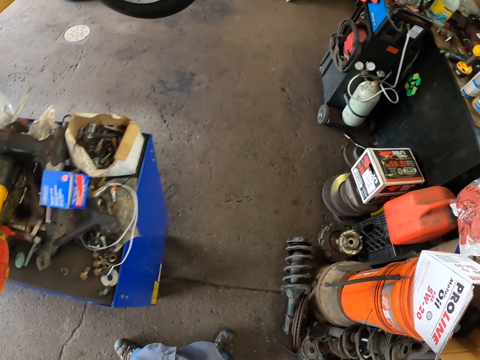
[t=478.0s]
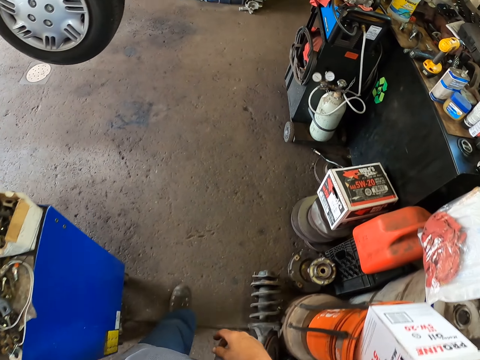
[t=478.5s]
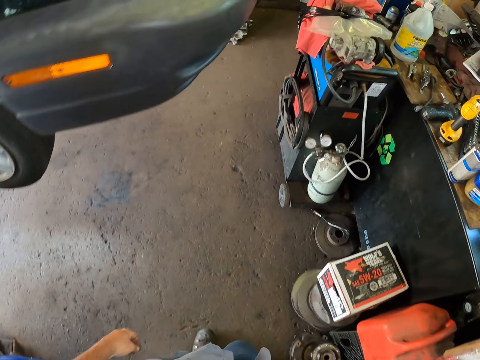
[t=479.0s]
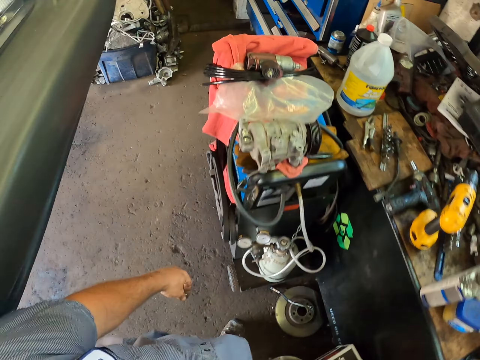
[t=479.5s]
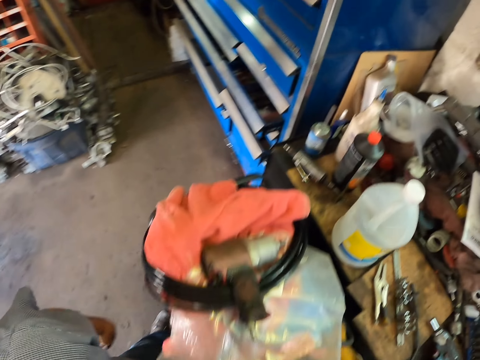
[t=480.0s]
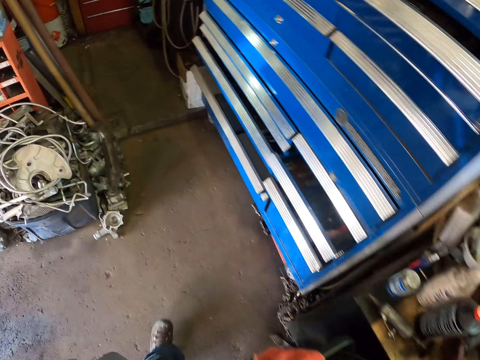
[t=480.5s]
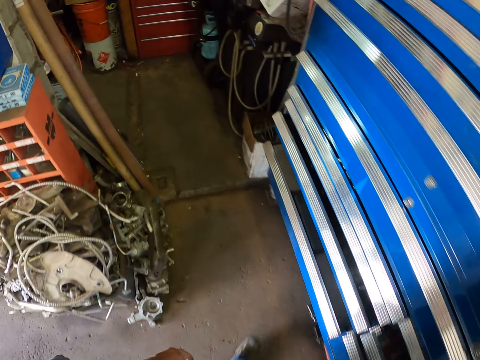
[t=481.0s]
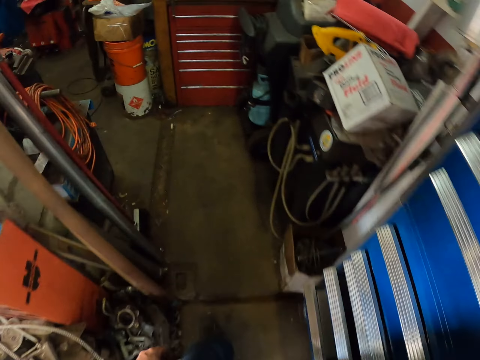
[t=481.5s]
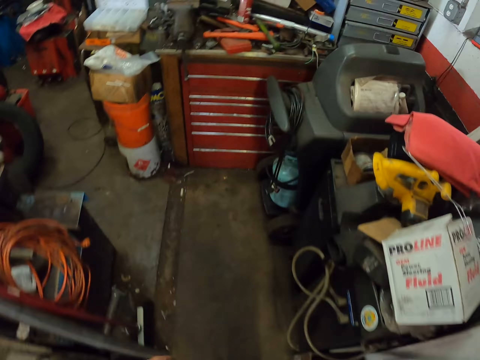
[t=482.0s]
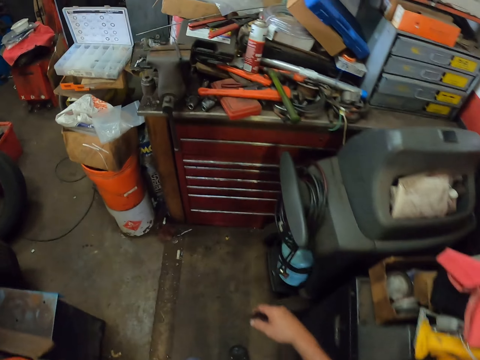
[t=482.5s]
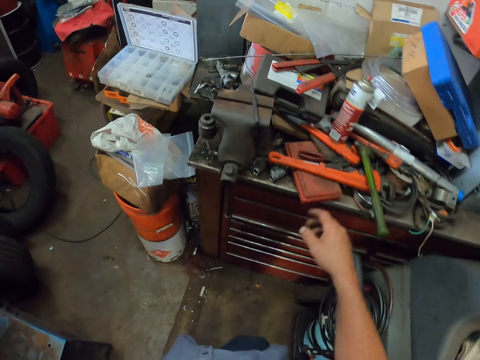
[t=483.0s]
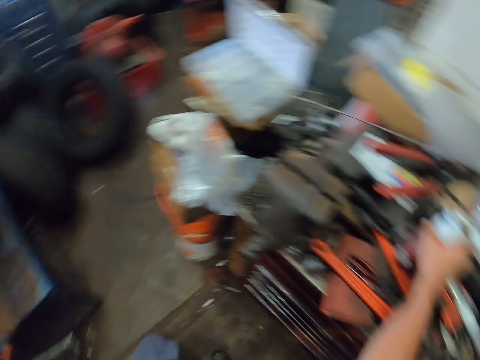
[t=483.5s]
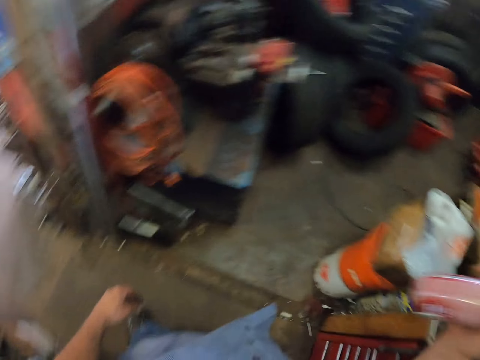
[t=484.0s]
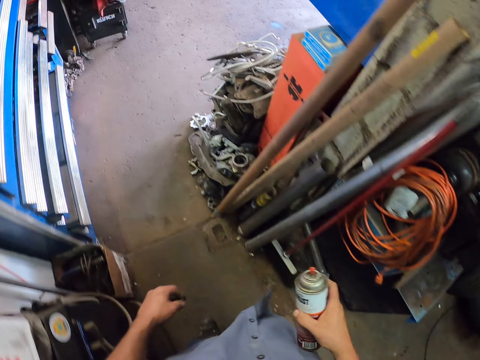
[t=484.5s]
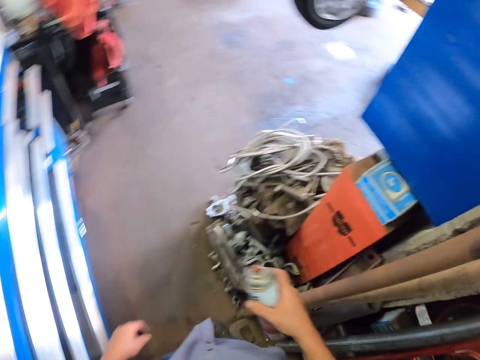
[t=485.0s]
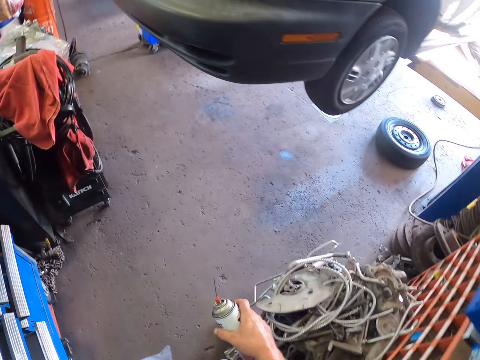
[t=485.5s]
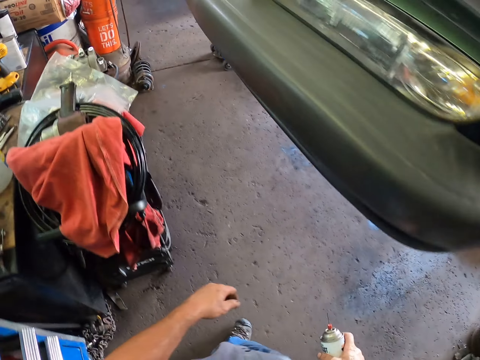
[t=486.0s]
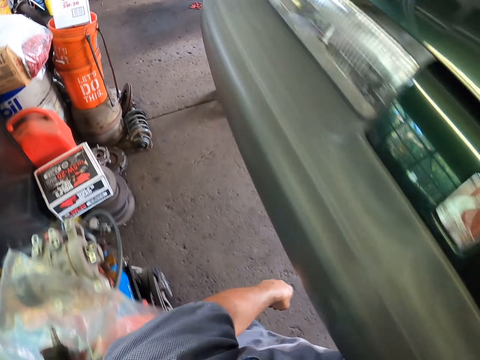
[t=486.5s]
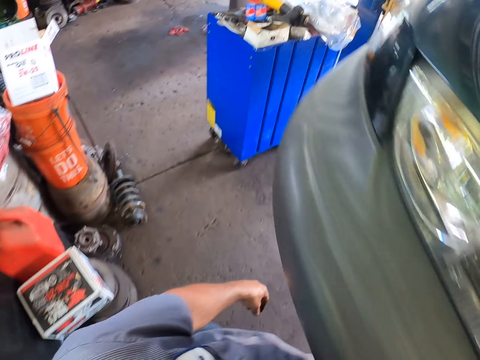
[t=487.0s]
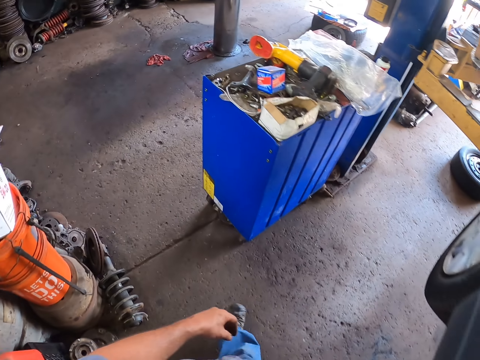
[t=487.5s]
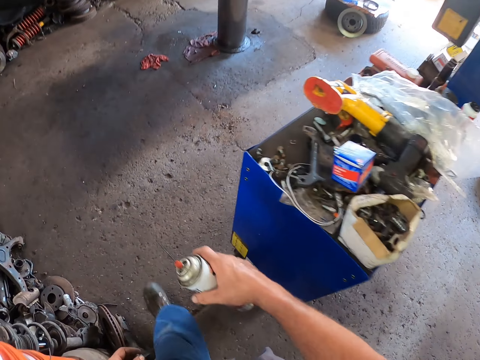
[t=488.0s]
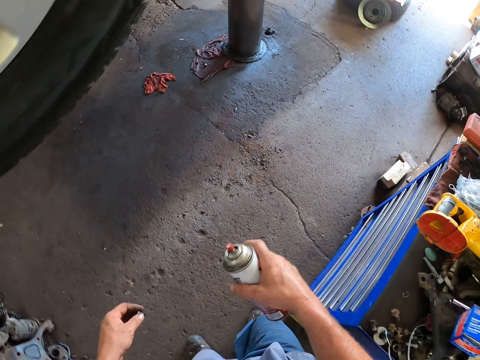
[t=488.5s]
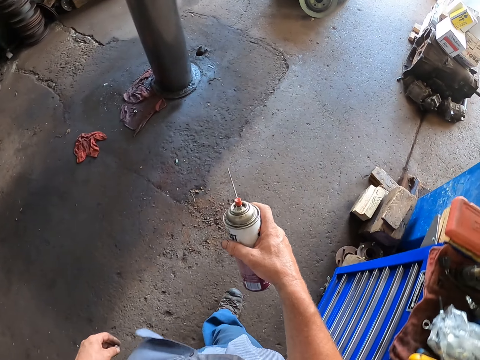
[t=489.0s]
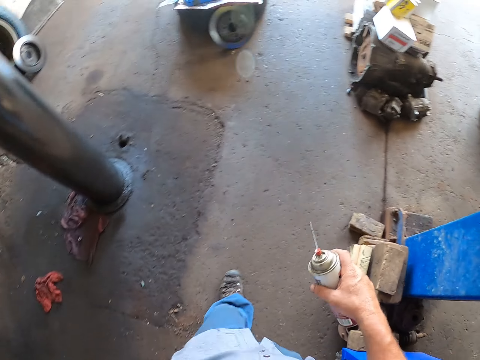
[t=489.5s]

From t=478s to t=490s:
The camera wearer looks around the garage. He walks around the garage. He picks up the sprayer bottle with his right hand. He walks around the garage.

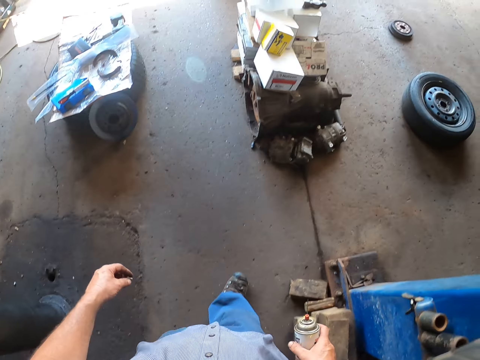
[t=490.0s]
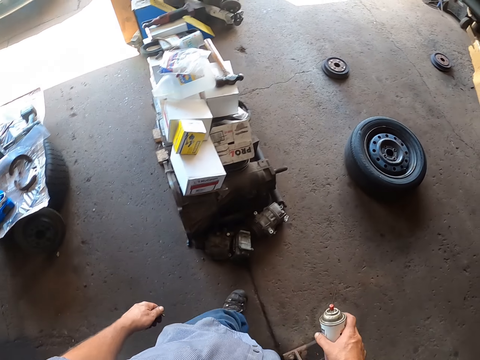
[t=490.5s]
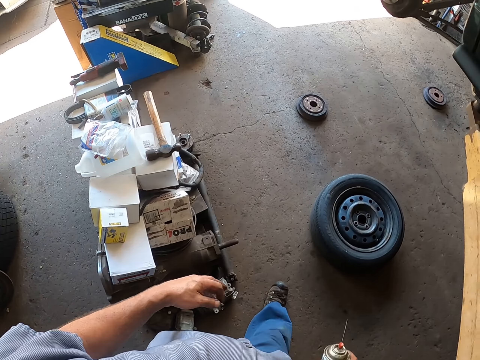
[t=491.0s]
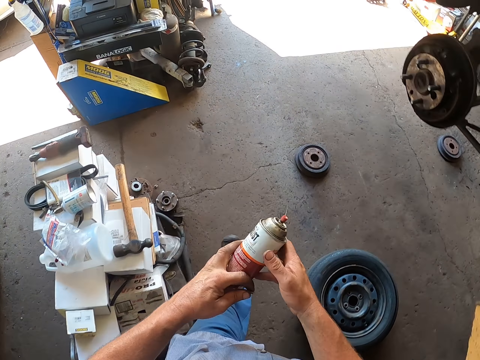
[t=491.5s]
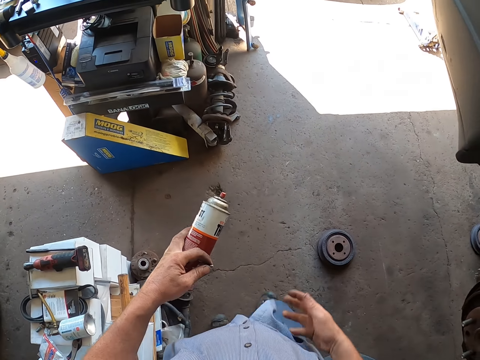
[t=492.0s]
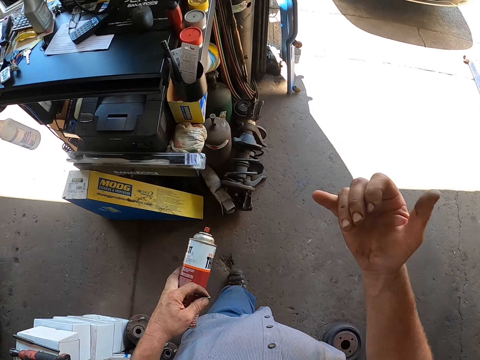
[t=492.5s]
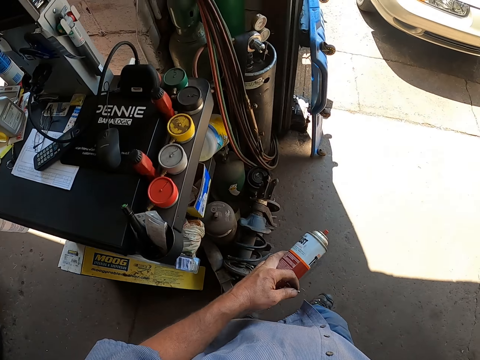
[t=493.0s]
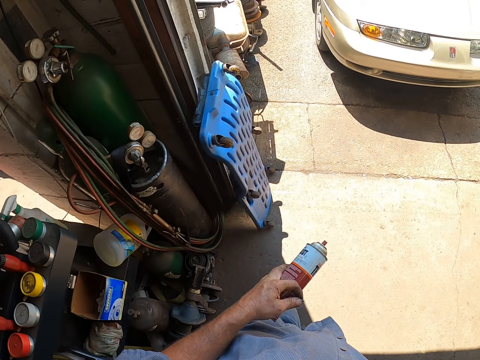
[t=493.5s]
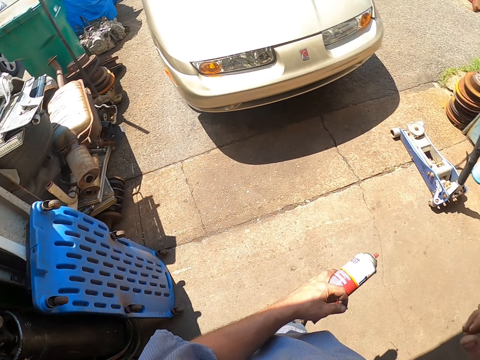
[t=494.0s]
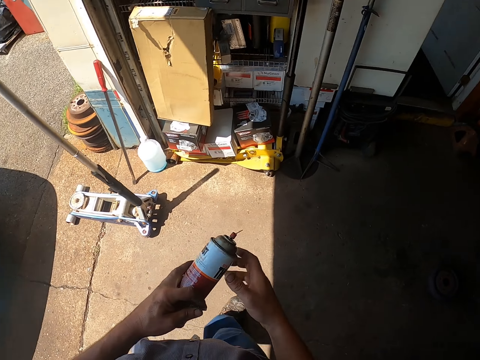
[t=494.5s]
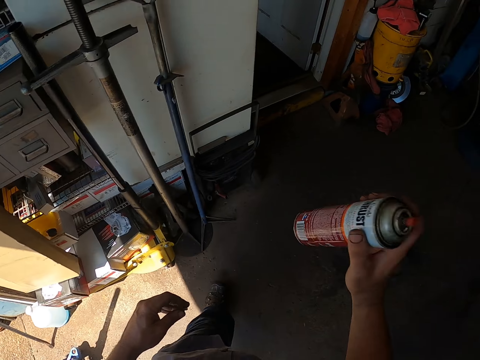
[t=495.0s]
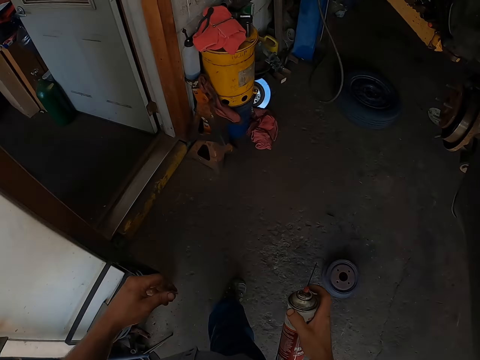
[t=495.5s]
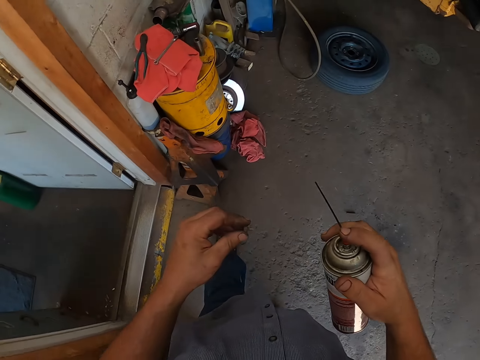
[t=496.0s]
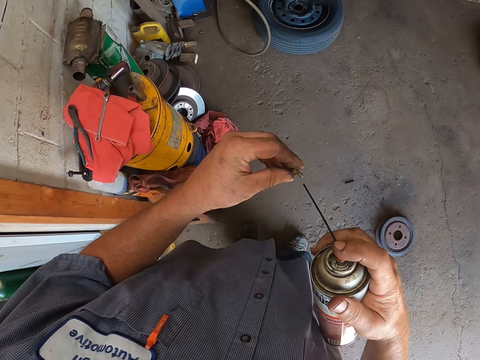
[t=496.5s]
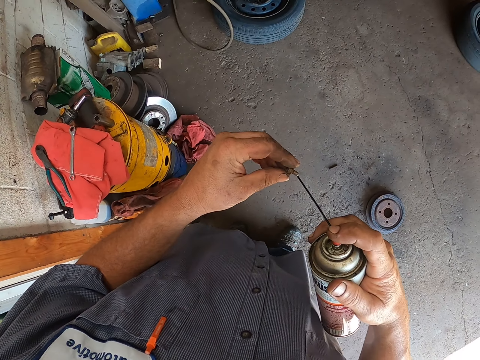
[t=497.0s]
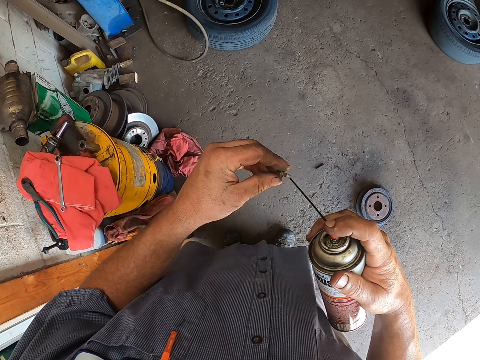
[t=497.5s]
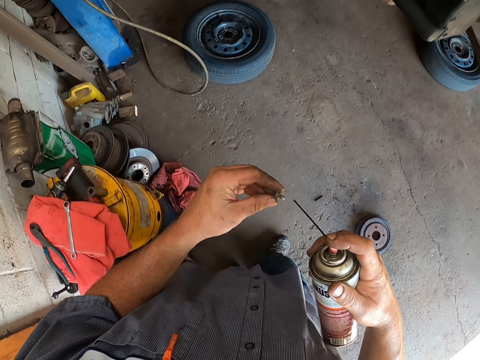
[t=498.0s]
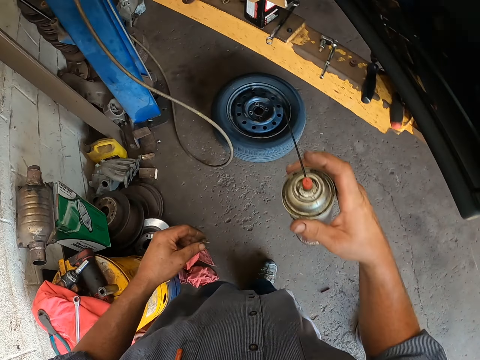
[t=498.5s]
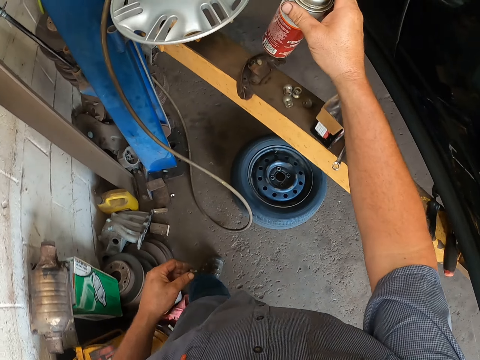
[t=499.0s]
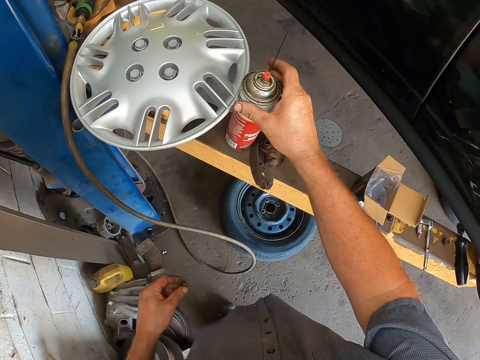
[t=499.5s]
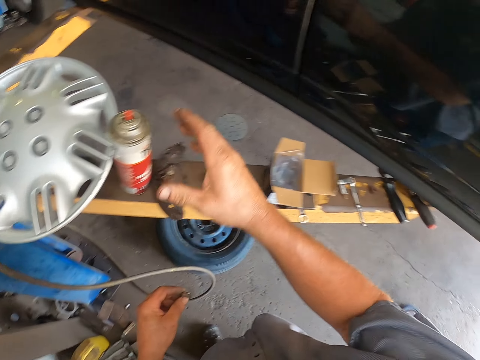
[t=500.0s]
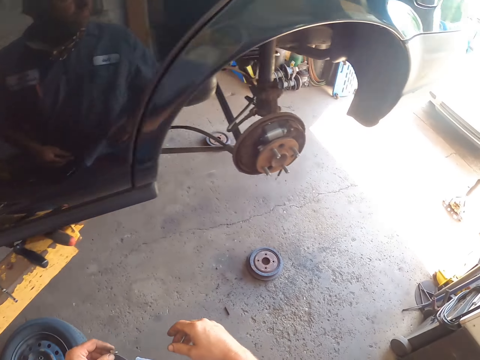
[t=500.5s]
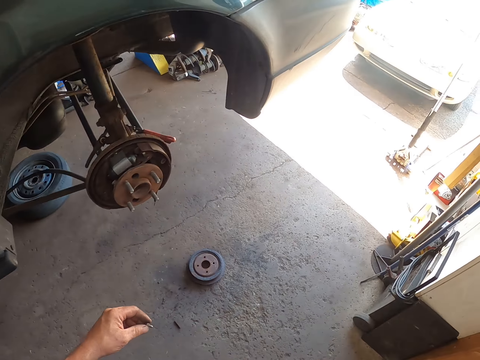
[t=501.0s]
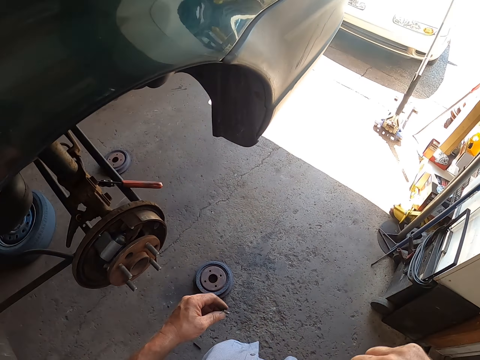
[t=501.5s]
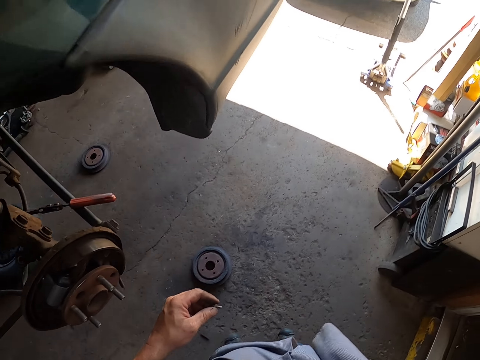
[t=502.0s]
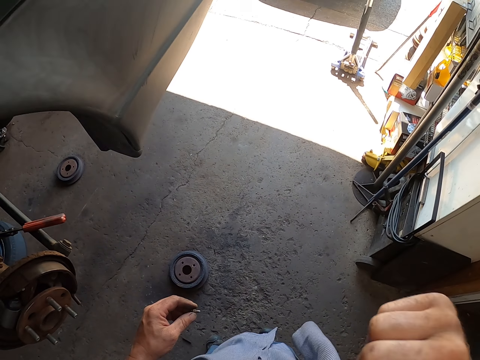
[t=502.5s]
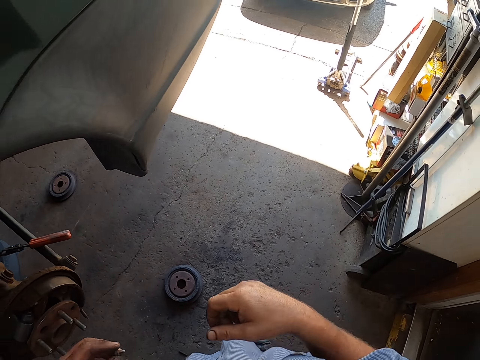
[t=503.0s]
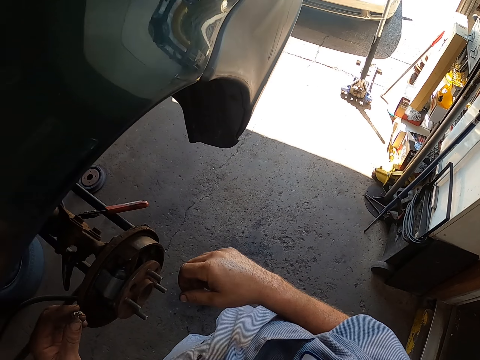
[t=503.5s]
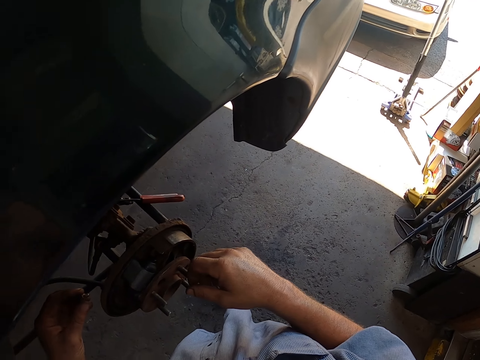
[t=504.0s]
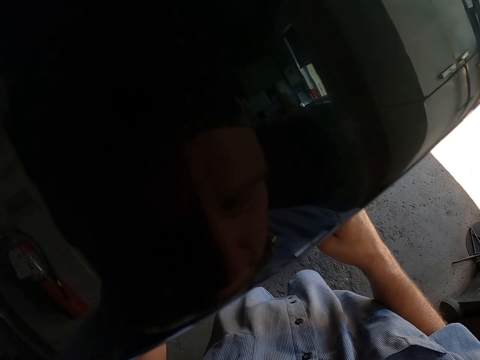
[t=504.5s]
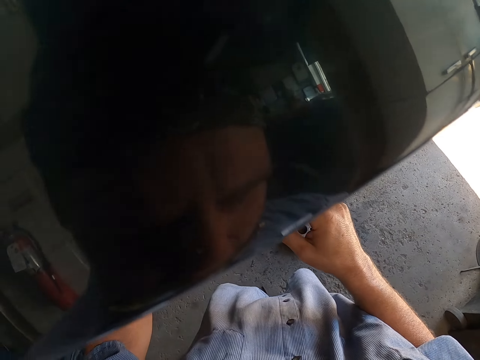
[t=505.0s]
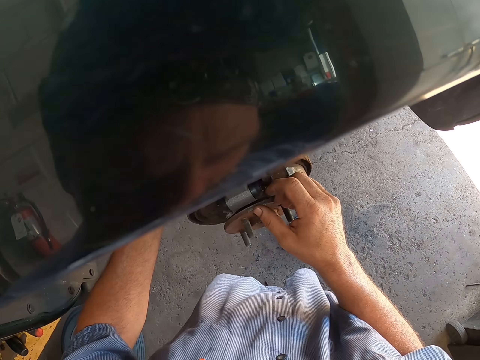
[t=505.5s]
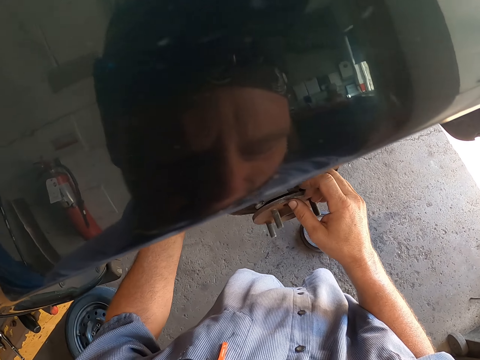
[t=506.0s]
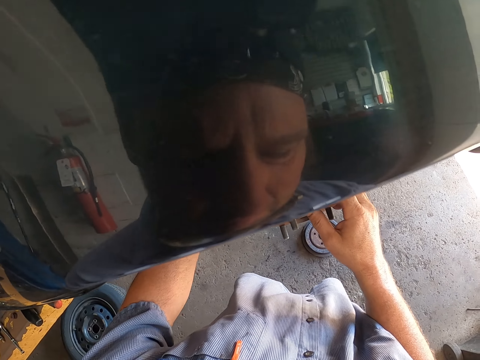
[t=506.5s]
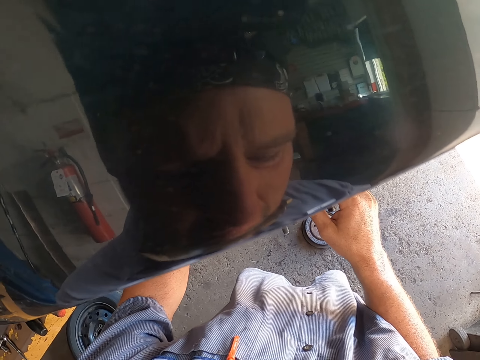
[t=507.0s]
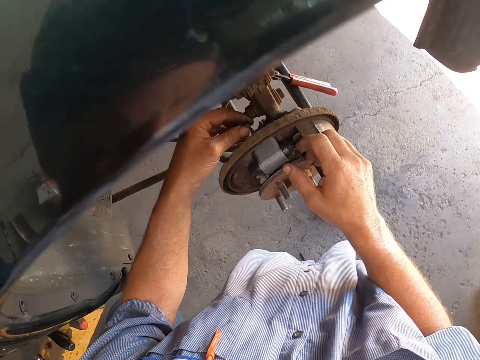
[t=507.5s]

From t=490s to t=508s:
The camera wearer passes the sprayer bottle to his left hand. He raises his right hand. He walks. He passes the sprayer bottle to his right hand. He shakes the sprayer bottle. He sprays the nut with the sprayer bottle. He fixes the sprayer bottle. He puts the sprayer bottle on the car jack. He adjusts his shirt with his right hand. He fixes the wheel. He puts the nut on the wheel hub.
